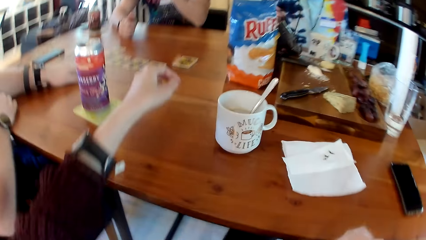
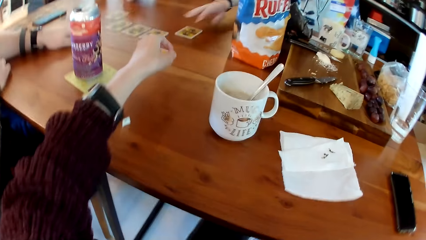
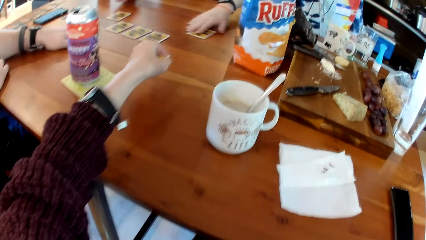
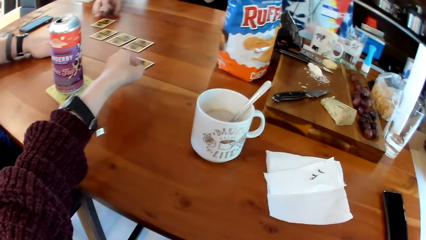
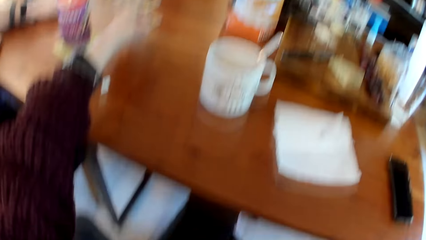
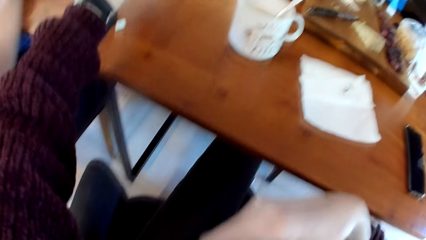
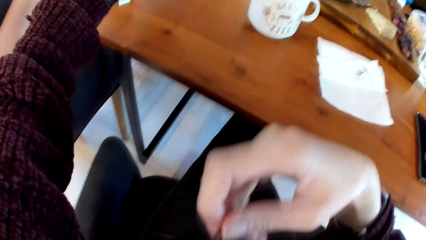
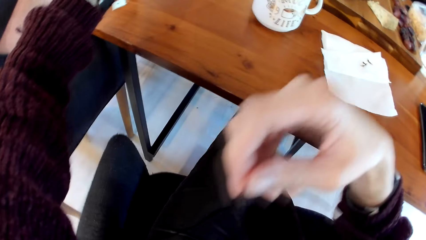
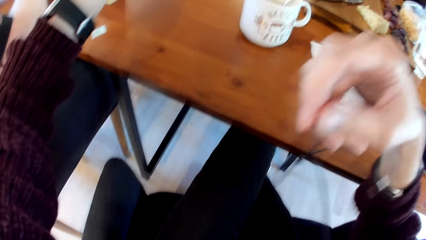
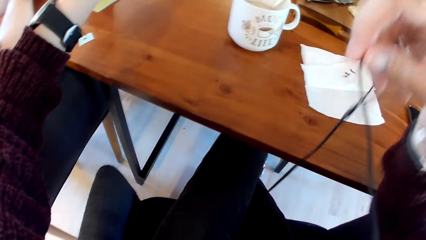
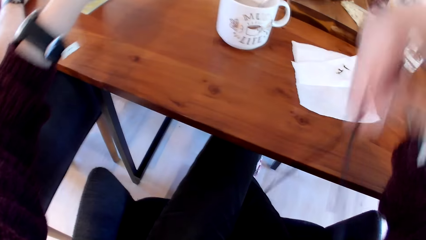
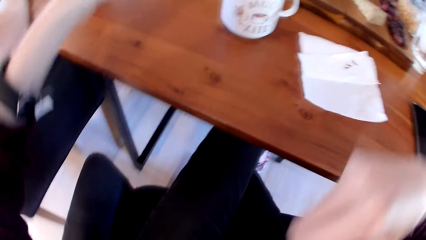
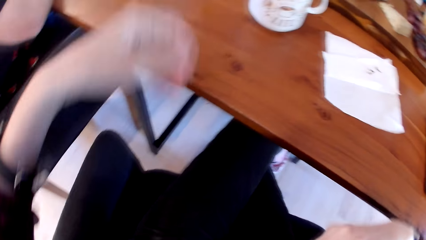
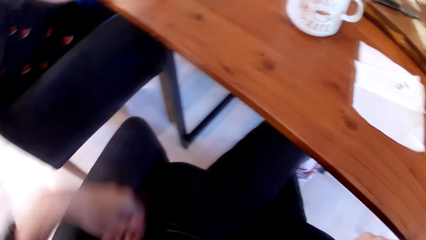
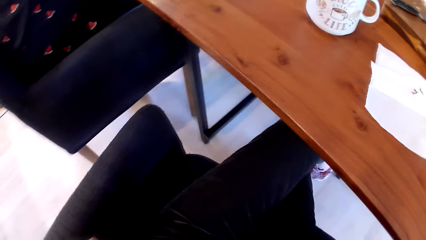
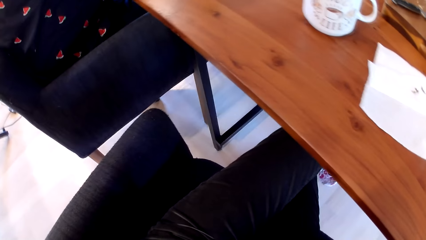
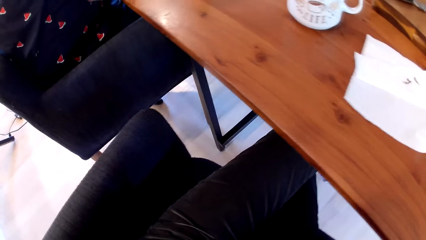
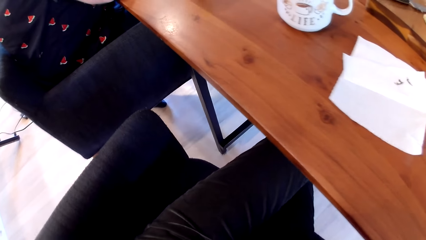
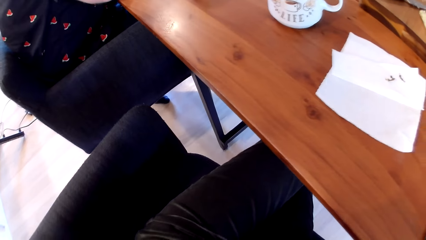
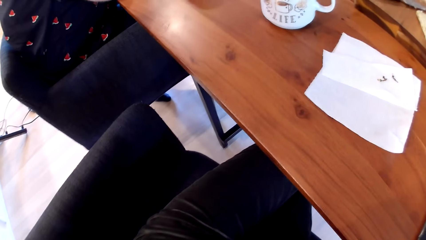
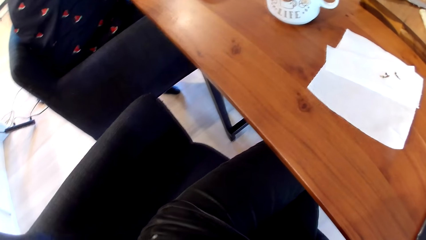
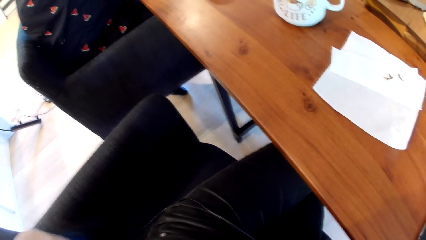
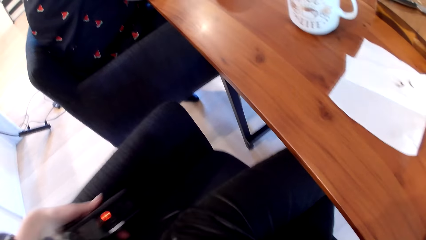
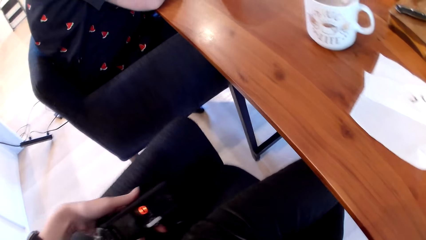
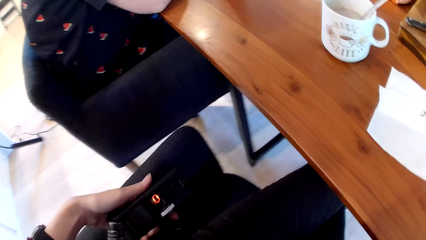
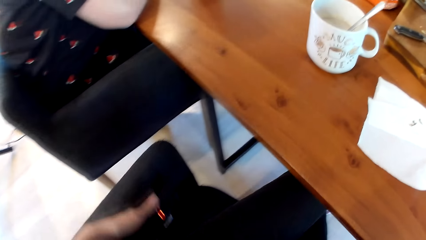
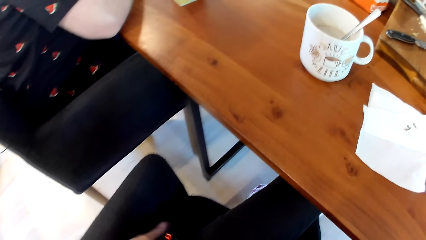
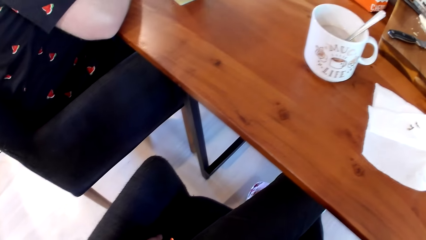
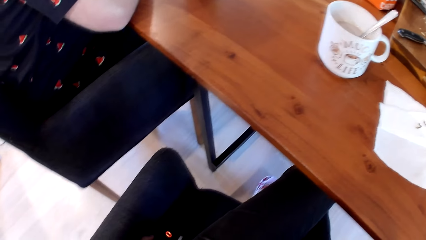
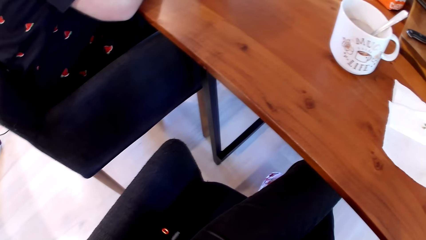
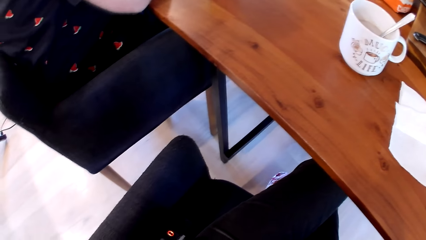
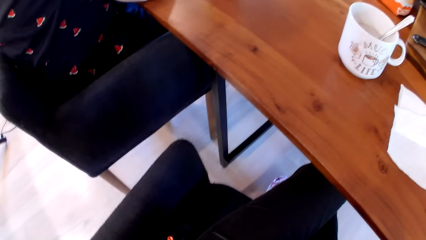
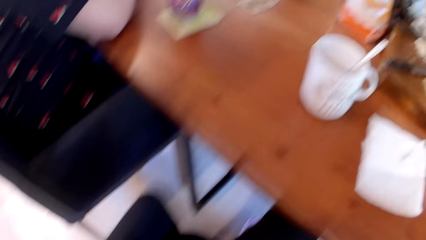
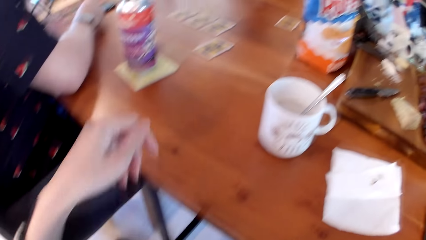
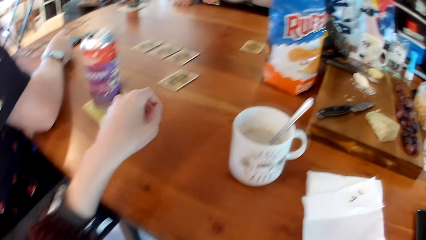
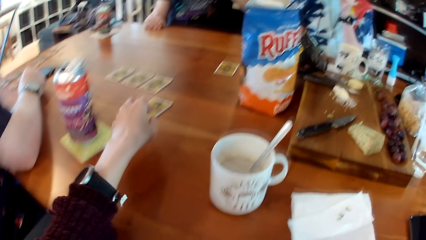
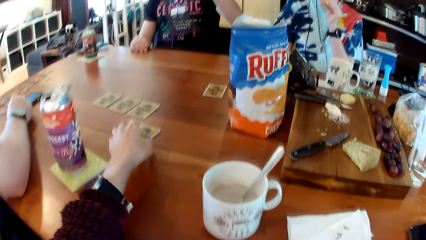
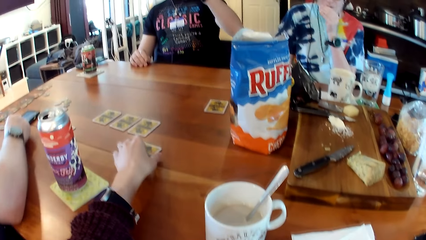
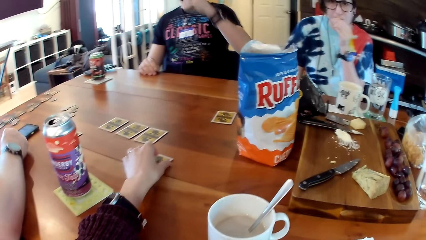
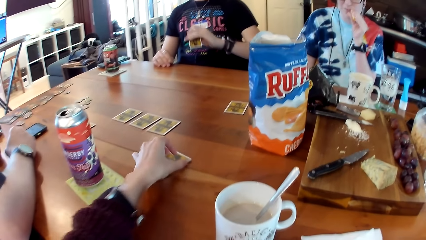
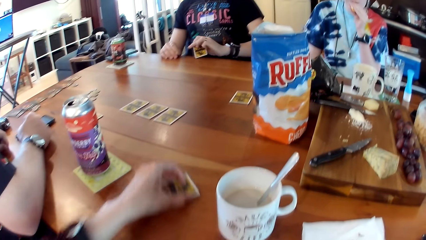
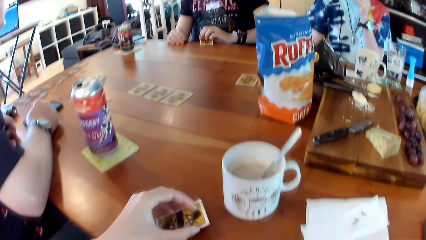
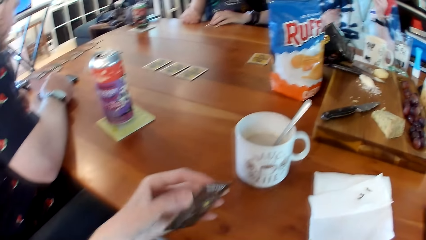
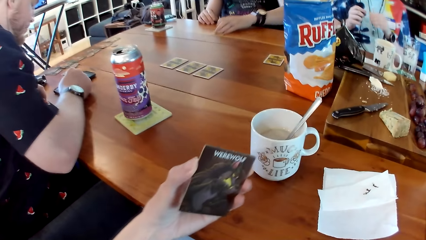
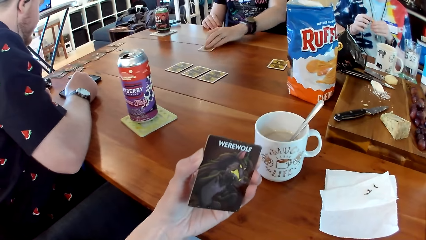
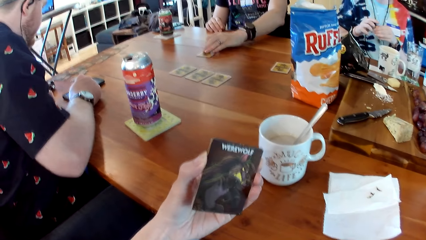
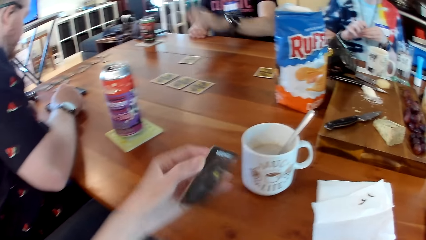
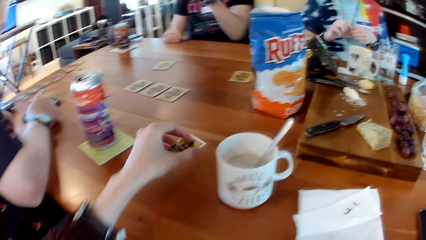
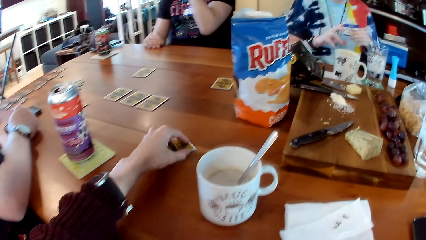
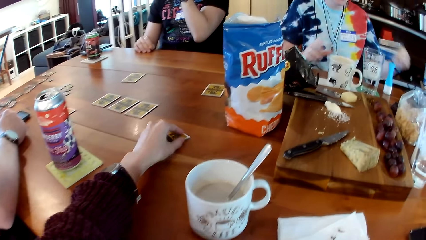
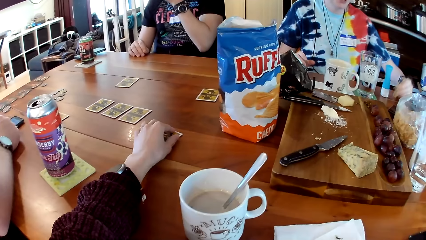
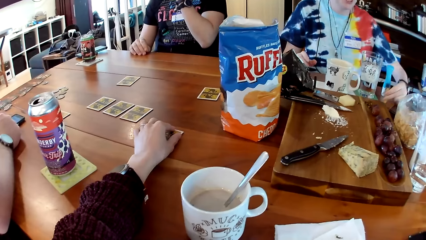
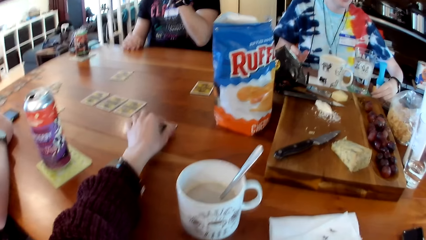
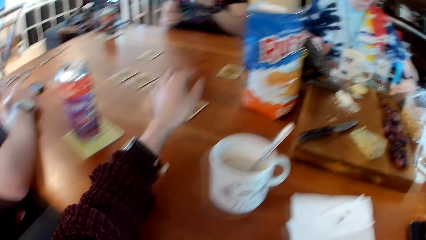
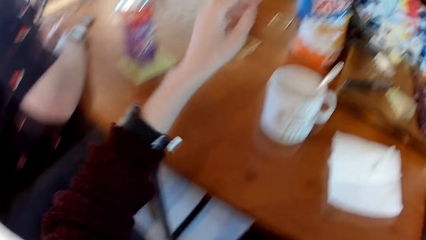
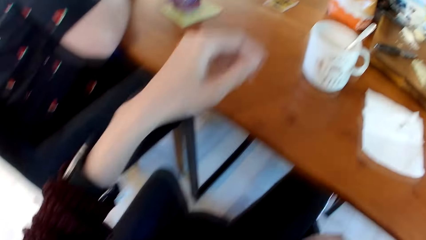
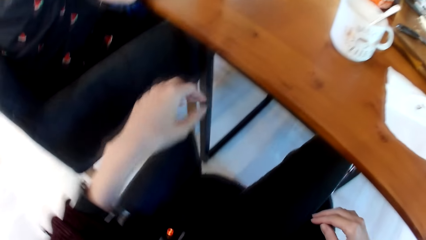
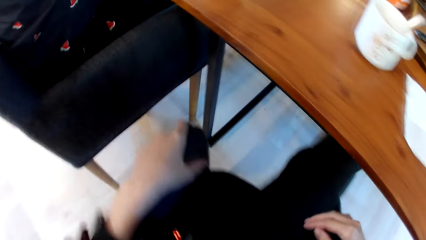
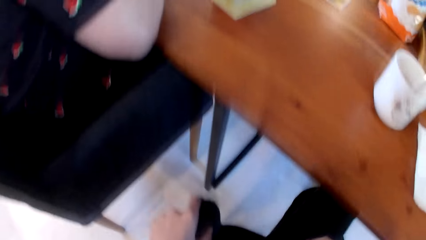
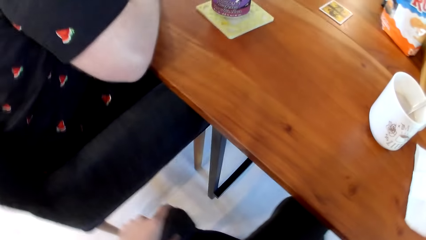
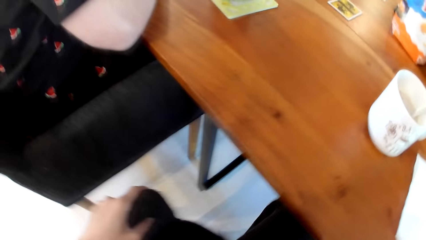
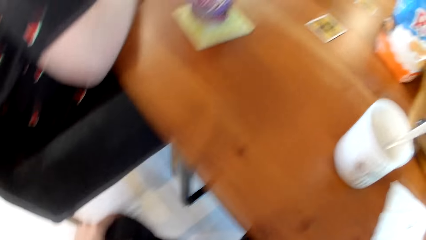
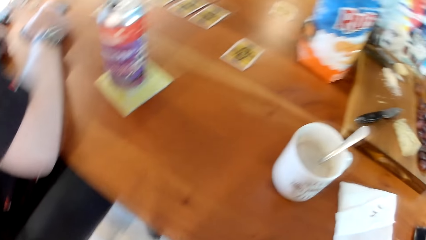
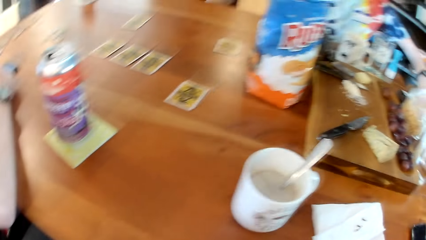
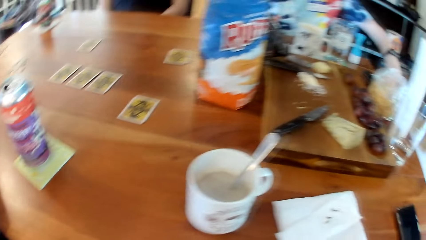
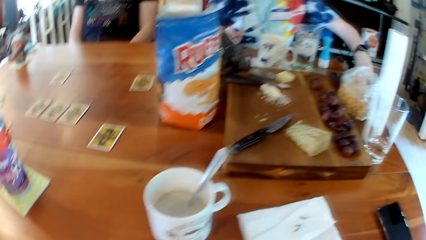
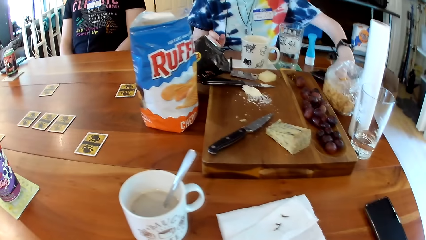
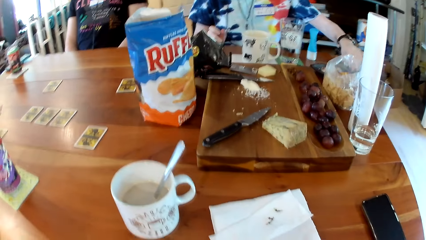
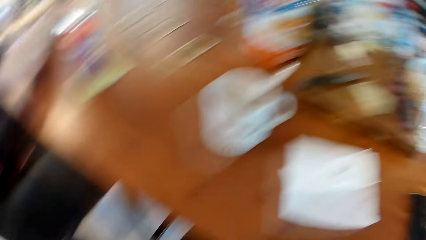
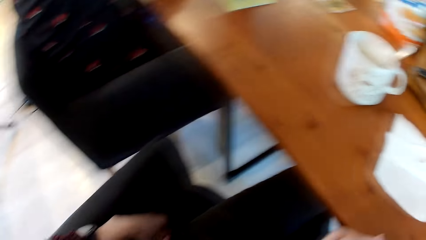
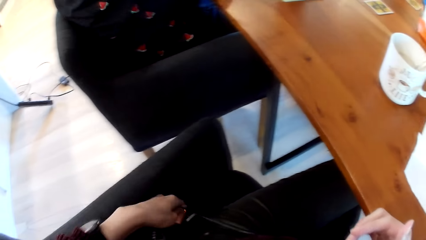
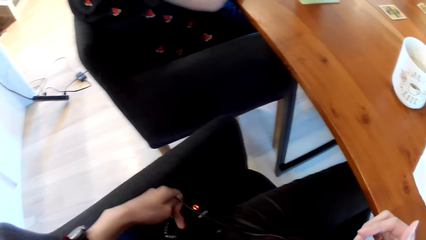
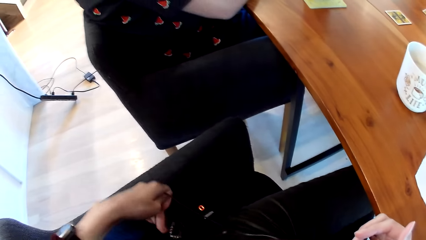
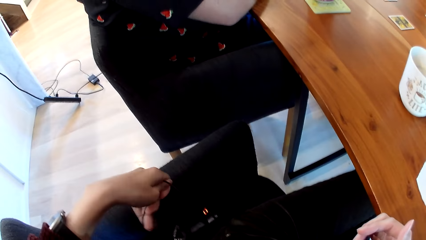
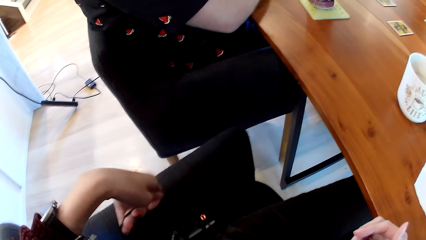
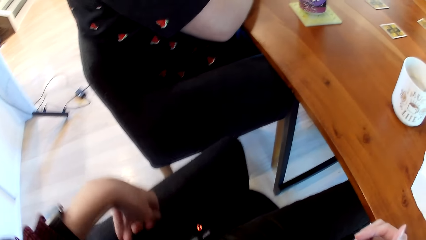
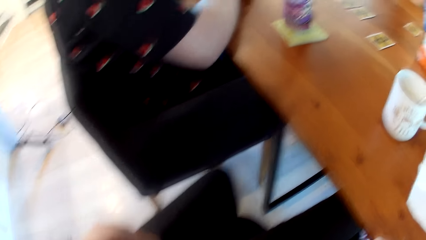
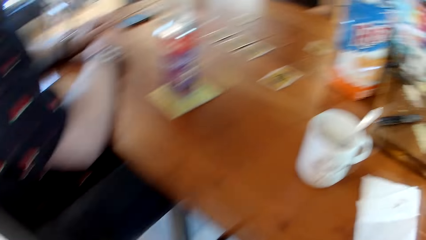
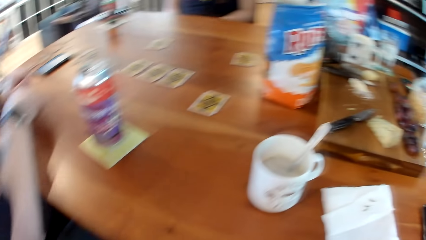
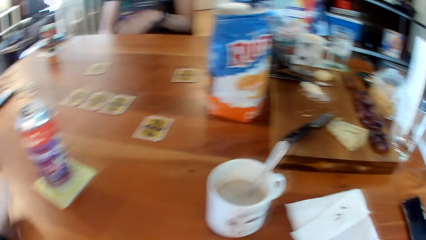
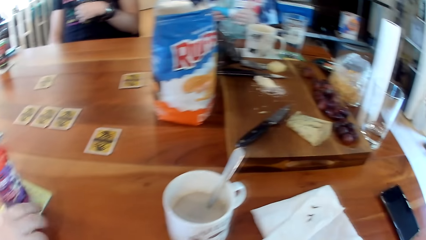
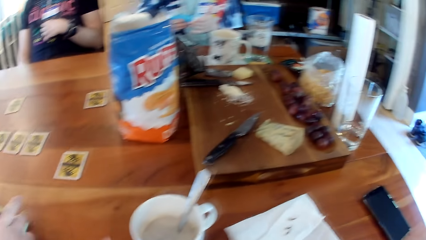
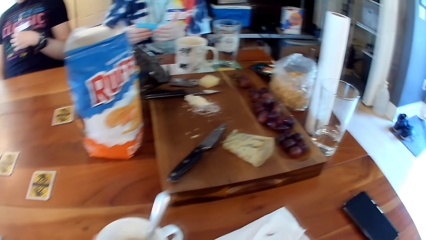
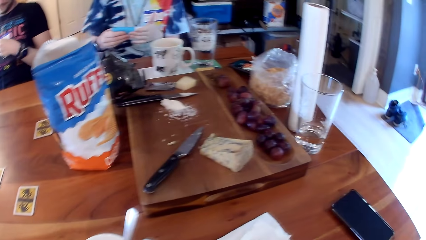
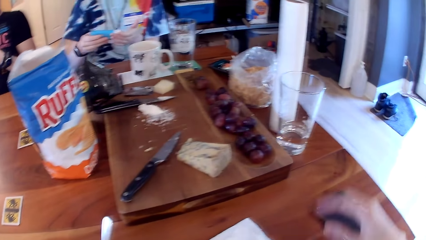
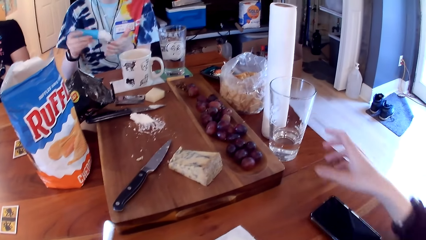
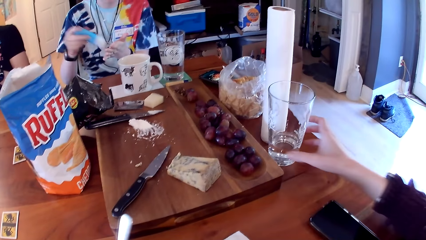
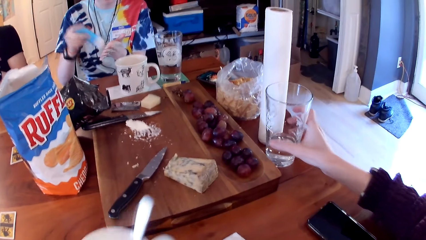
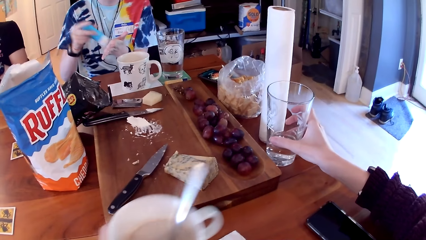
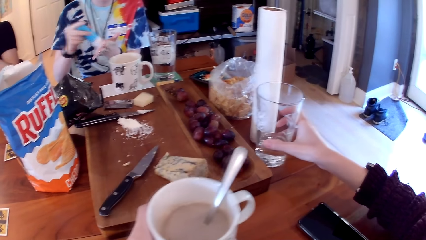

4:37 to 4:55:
A woman picks up the card from the table with her right hand. A man picks up the card from the table with his right hand. The man reaches for the card. The camera wearer touches the card on the table with her left hand. She pulls the cable with her right hand. She holds a voice recorder with her left hand. She looks at the phone. She places the voice recorder on the chair with her left hand. She picks up the card from the table with her left hand. Another man presses the phone on the table with his right hand. The woman rubs a lip balm on her lips with her left hand. Another woman converses with a third man. The other woman closes the lip balm in her left hand with a cover in her right hand. The third man drops a card on the table with his left hand. The camera wearer drops the card on the table with her left hand. The other woman drops the lip balm on the table with her left hand. The other woman operates the phone on the table with her left hand. The camera wearer tugs the headphones with her left hand. She is looking at her thighs. The other woman pours cream from a tube in her right hand into her left hand. The camera wearer is looking around. She moves the cup on the table with her right hand.
